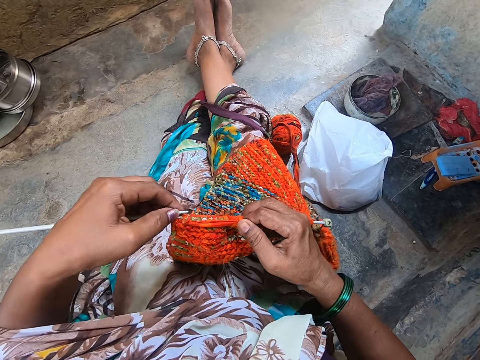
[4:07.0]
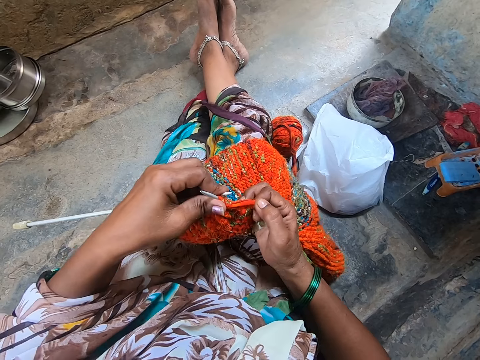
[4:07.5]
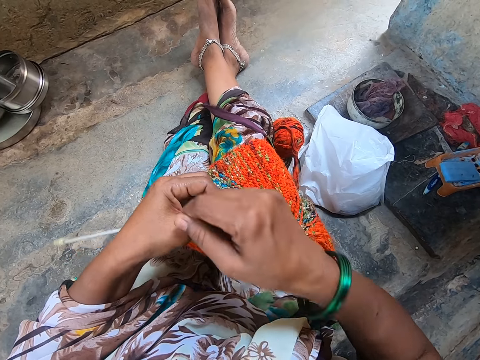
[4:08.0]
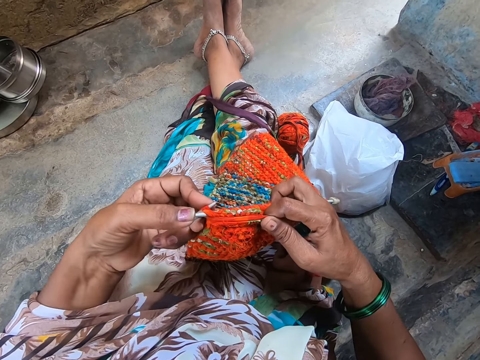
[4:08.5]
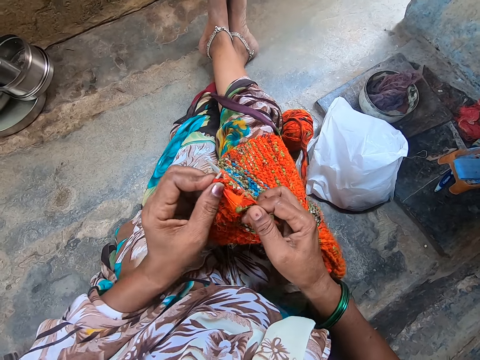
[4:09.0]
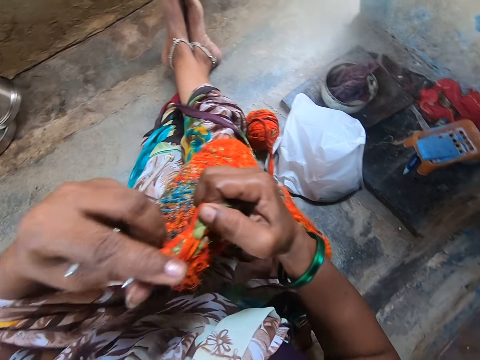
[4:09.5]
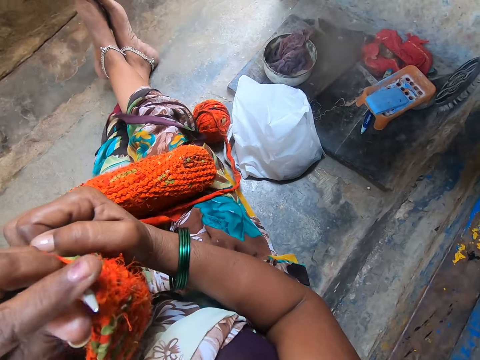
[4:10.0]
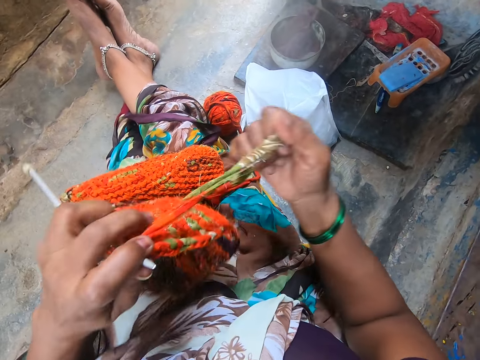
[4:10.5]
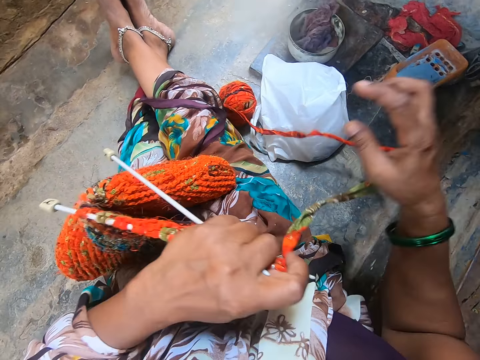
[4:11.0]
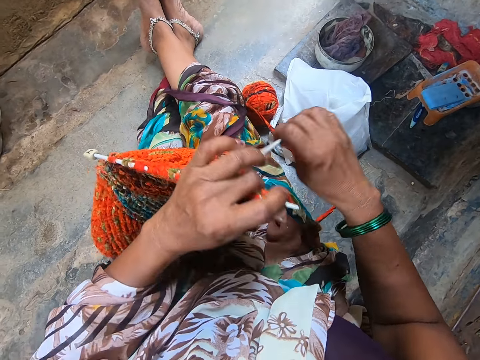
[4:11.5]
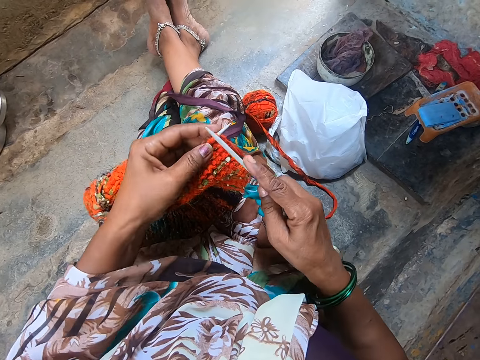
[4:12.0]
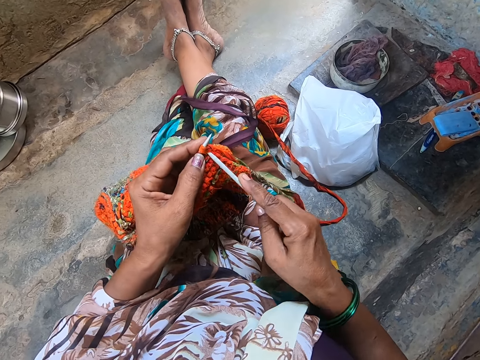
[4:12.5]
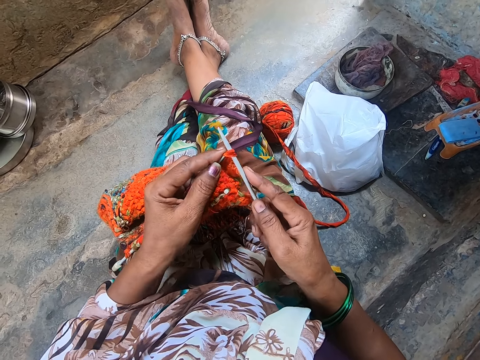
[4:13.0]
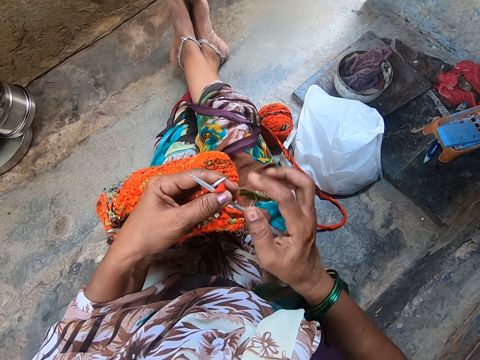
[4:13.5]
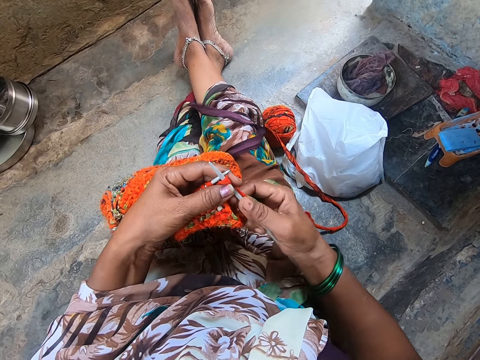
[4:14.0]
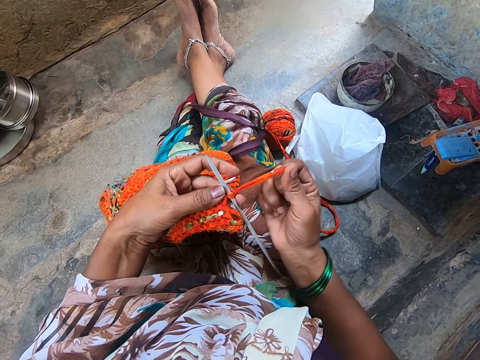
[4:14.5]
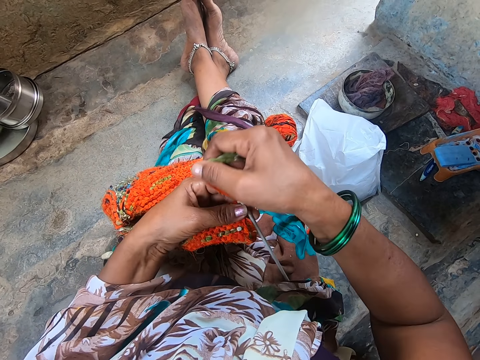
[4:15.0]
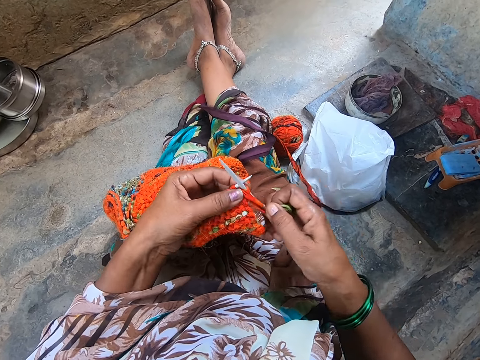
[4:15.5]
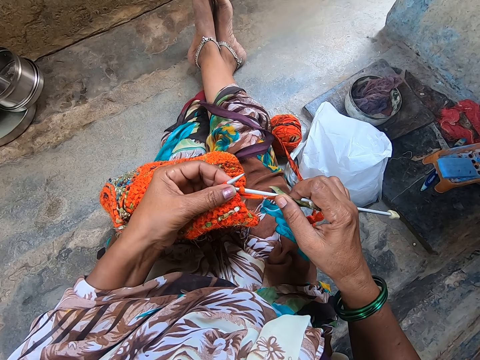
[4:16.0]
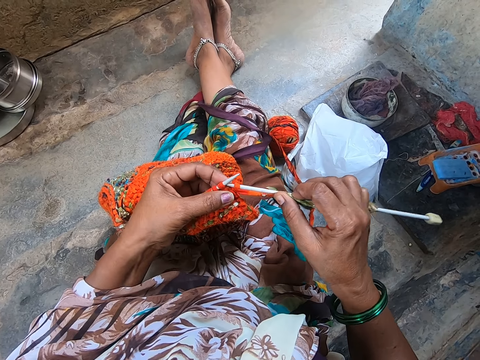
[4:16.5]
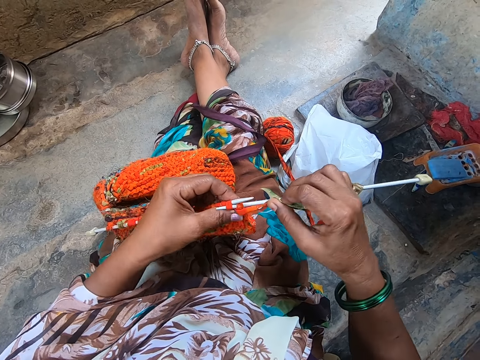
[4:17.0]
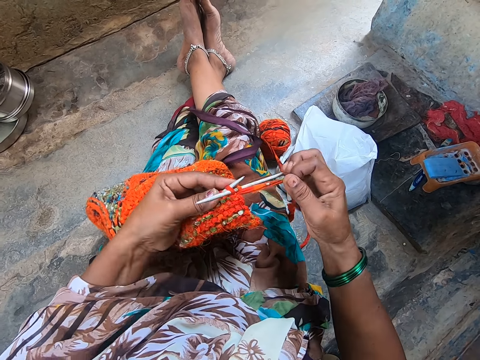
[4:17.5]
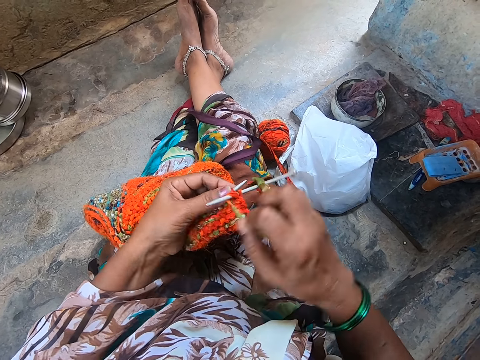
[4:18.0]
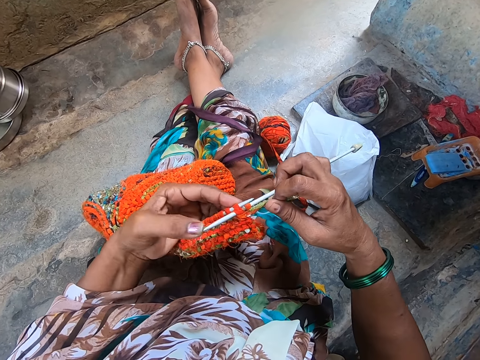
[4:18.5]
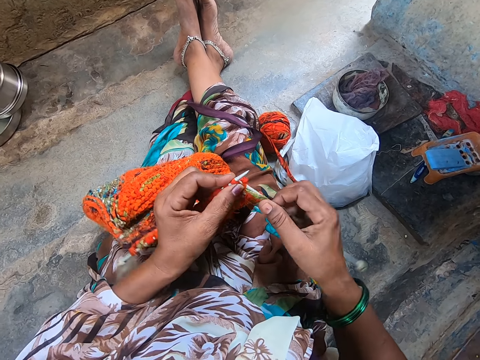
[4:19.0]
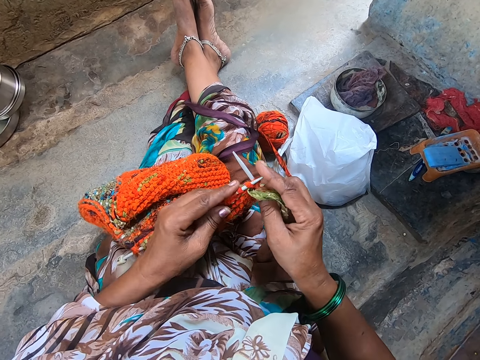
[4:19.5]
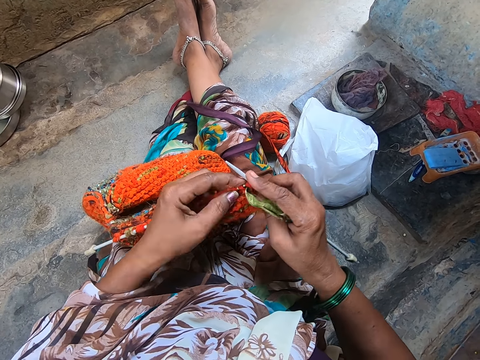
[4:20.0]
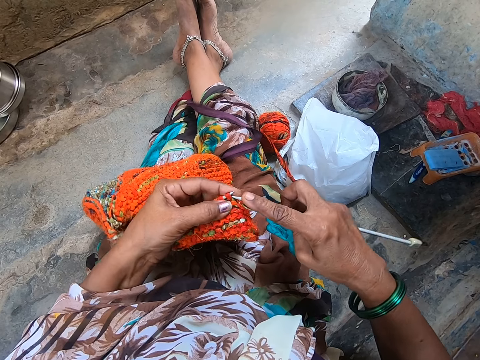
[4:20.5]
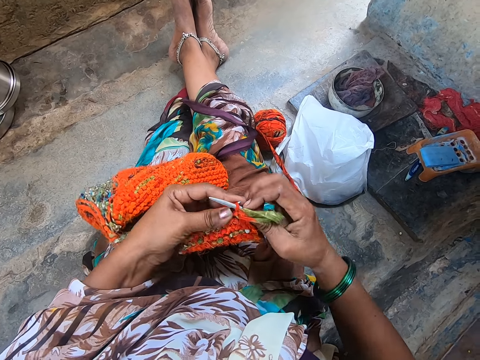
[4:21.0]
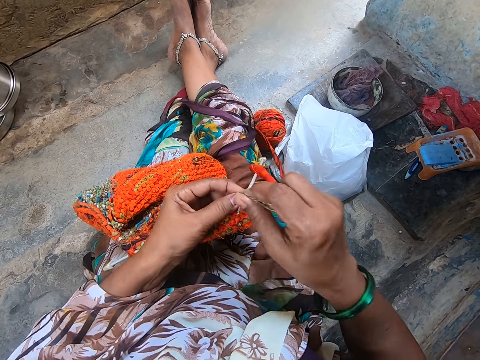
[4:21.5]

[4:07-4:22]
The camera wearer holds the knit fabric and the knitting needles in her left hand. She pulls yarn from the bundle of yarn on the floor with her right hand. She passes a knitting needle from her left hand to her right hand. She knits the fabric with yarn and the knitting needles. She interacts with a man. She knits the fabric with yarn and the knitting needles.

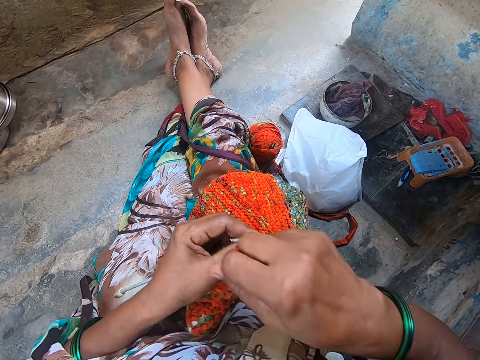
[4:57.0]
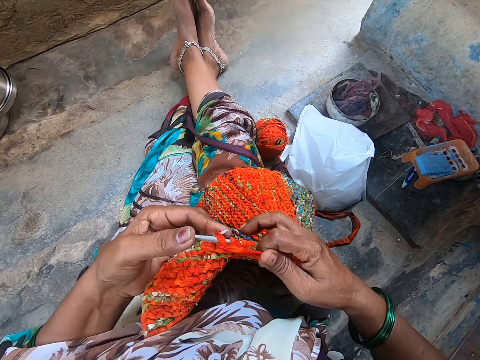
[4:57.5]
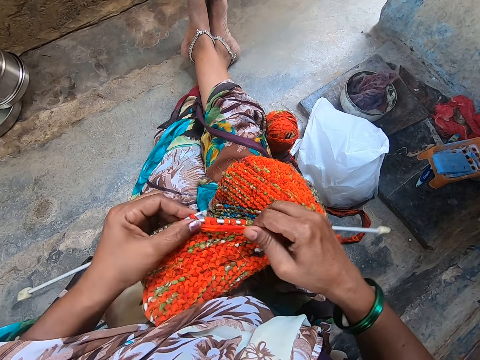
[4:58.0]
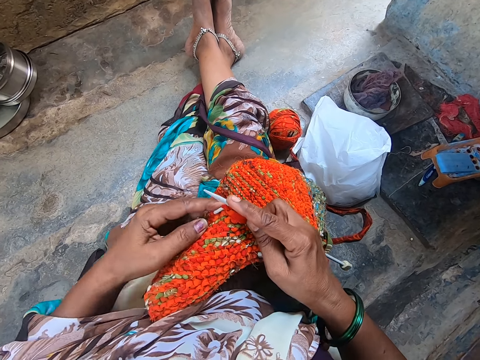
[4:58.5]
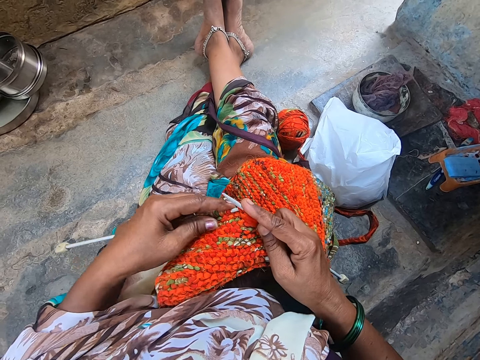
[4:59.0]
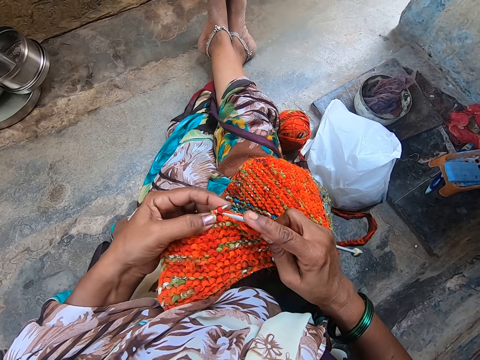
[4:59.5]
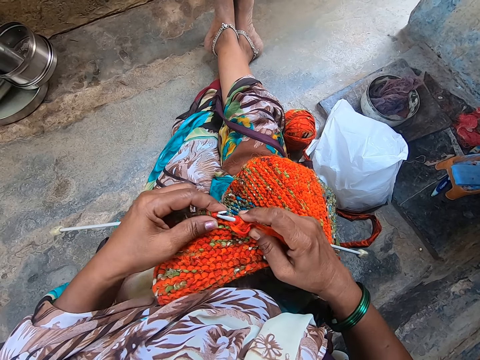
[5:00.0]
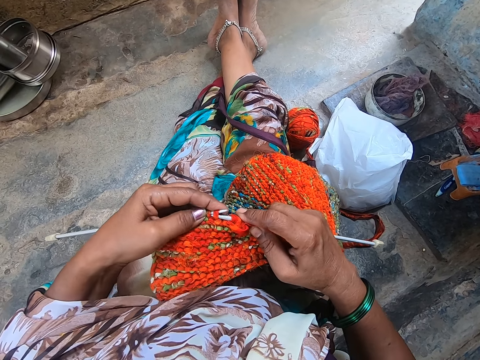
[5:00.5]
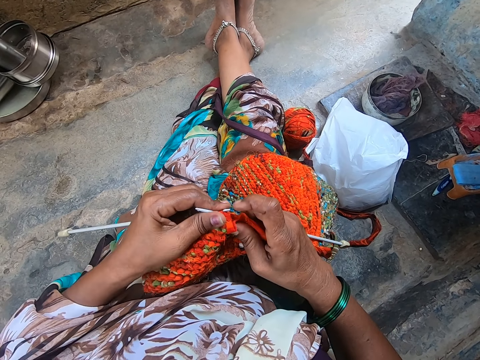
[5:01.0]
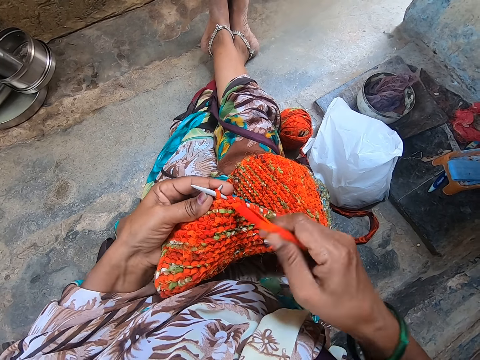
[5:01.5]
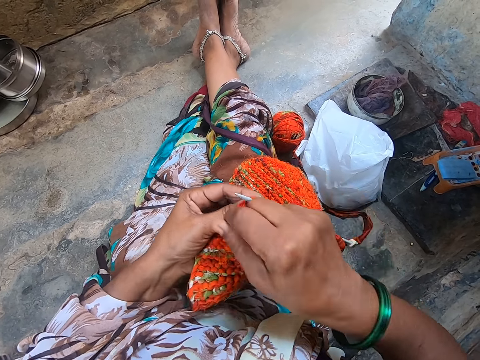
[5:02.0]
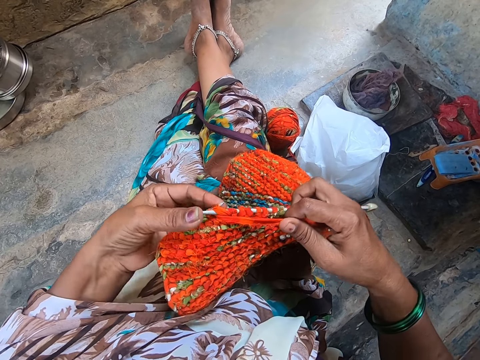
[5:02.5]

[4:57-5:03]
The camera wearer interacts with a man. She knits the fabric with yarn and the knitting needles.

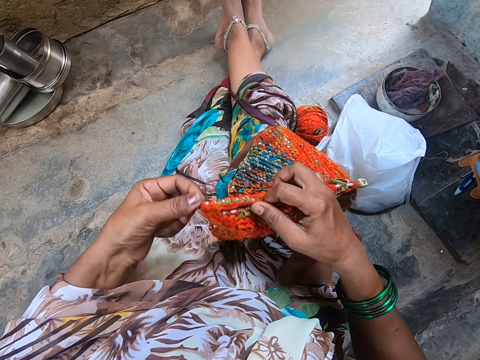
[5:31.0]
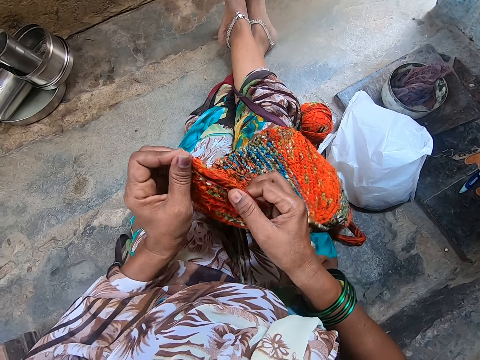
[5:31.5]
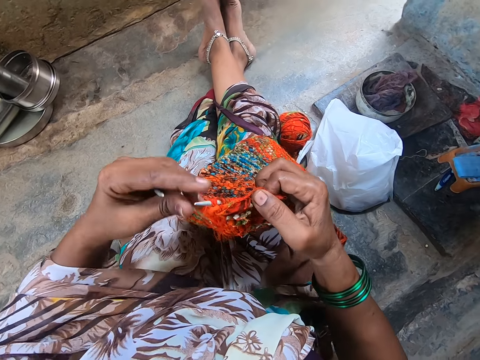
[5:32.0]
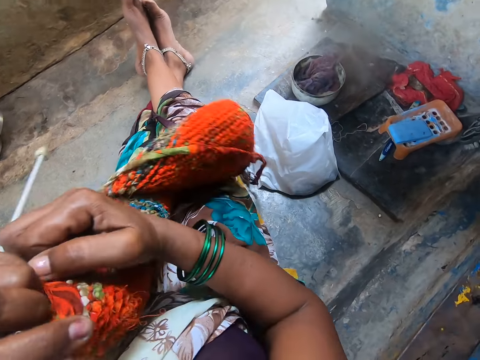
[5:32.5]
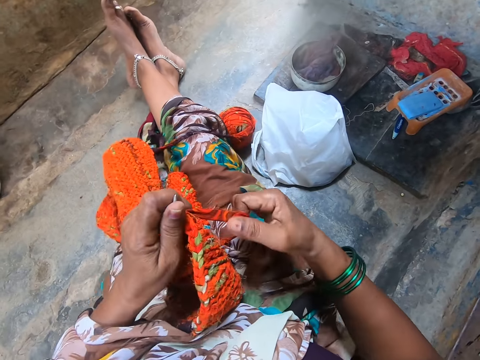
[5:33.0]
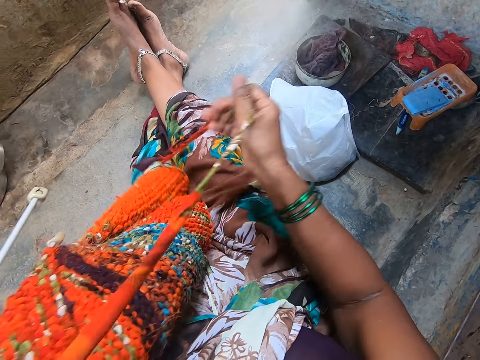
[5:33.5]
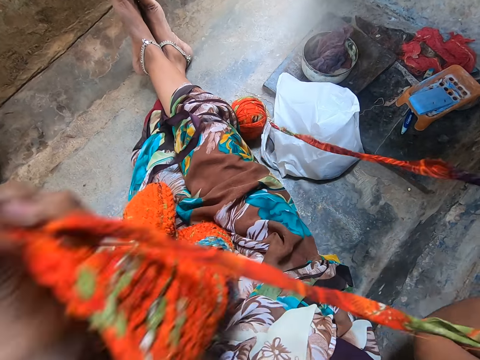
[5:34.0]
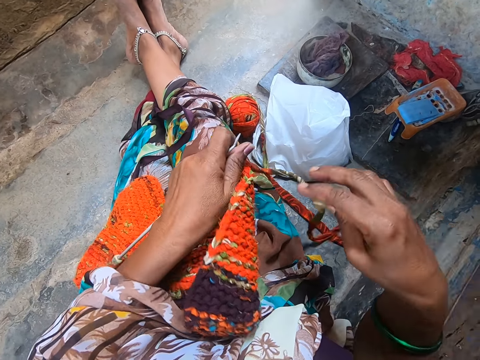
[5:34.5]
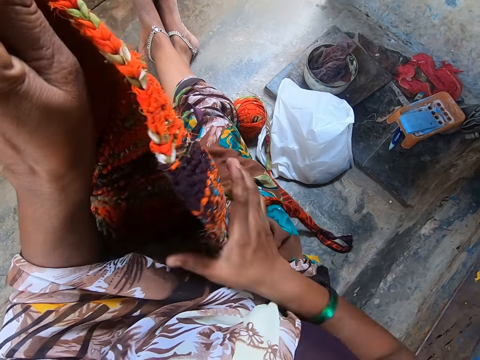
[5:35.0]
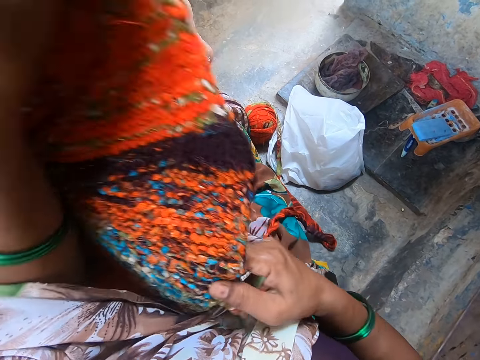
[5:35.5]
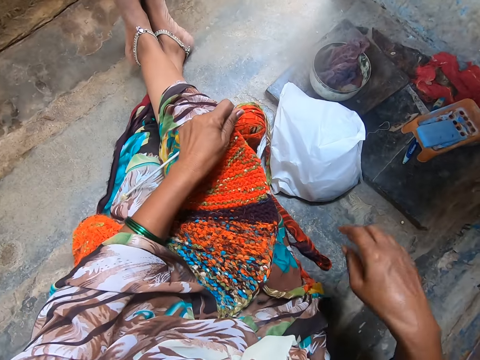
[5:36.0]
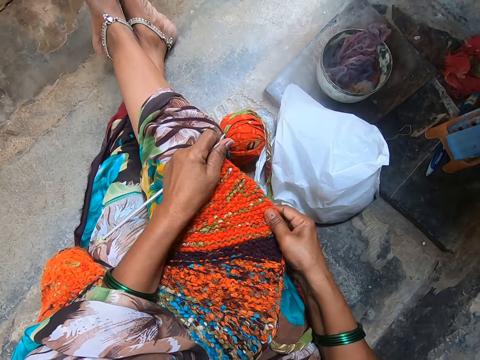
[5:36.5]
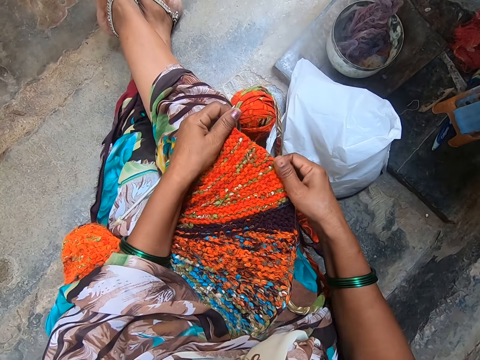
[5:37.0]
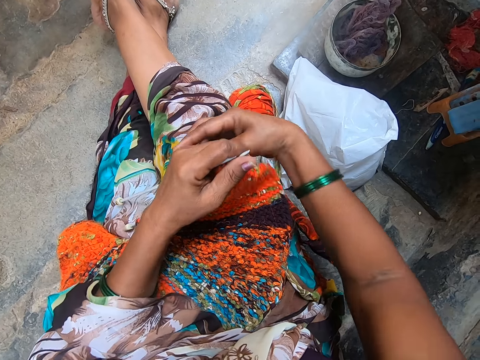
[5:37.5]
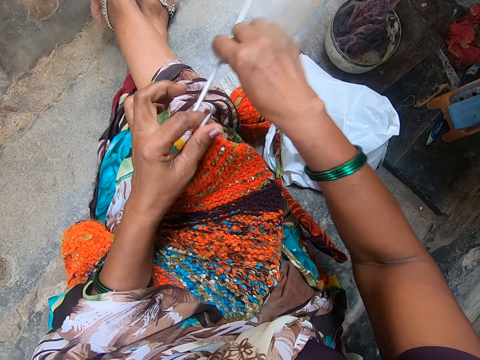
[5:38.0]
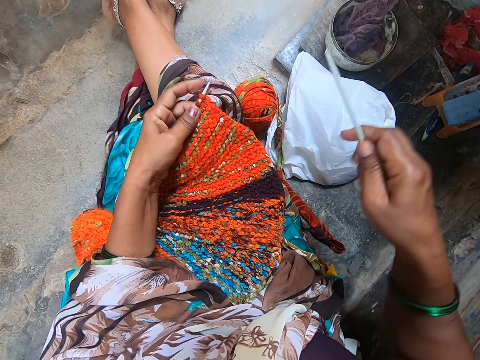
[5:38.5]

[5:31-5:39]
The camera wearer turns the crochet. She raises the knit fabric and the knitting needles in her left hand. She pulls yarn from the bundle of yarn on the floor with her right hand. She places the knit fabric on her lap. She adjusts the knit fabric on her lap. She picks up a knitting needle under the knit fabric on her lap with her right hand.
